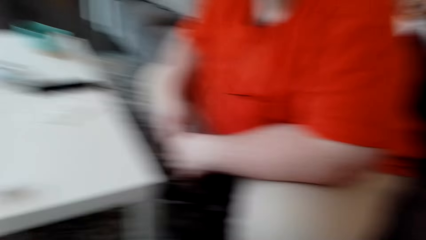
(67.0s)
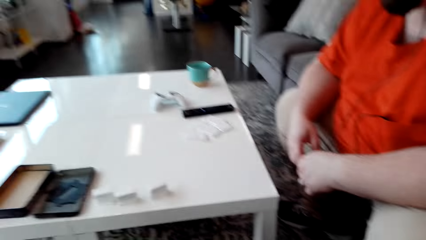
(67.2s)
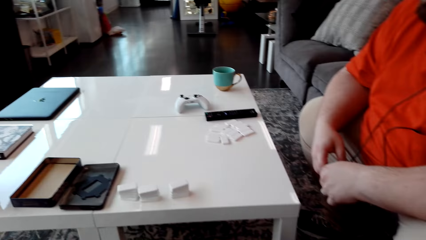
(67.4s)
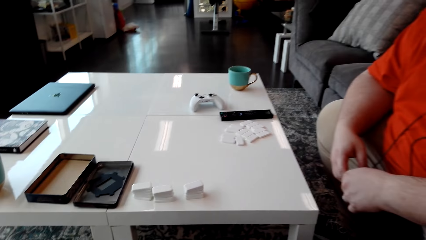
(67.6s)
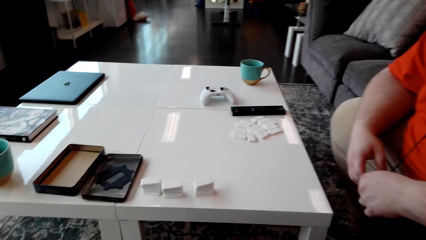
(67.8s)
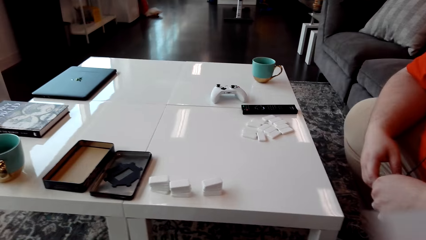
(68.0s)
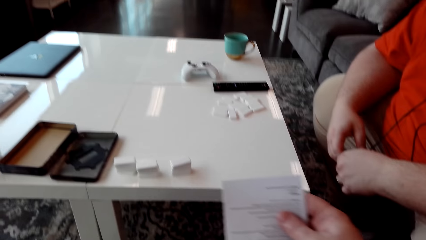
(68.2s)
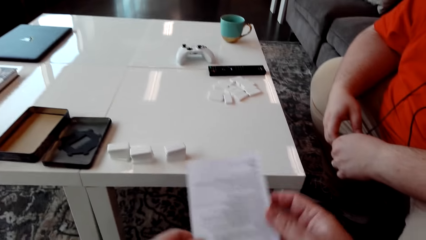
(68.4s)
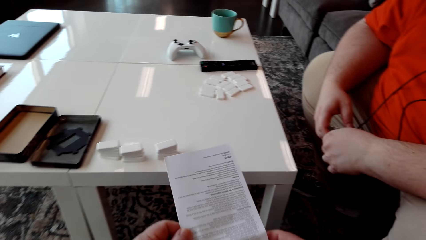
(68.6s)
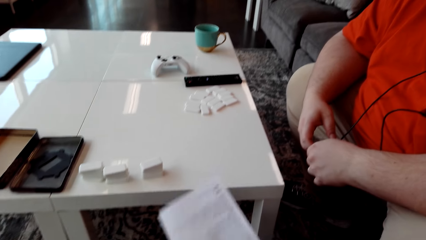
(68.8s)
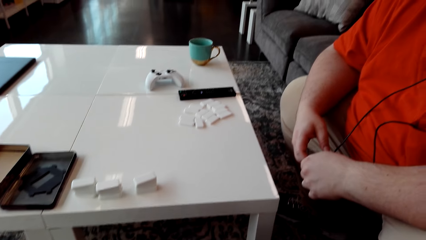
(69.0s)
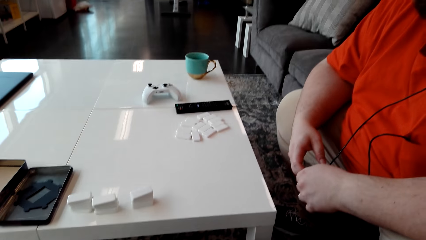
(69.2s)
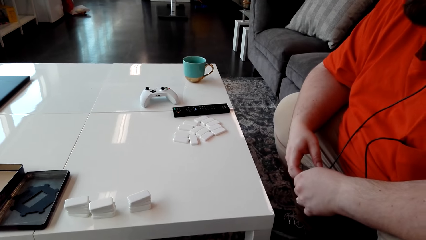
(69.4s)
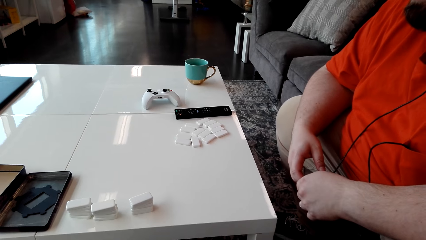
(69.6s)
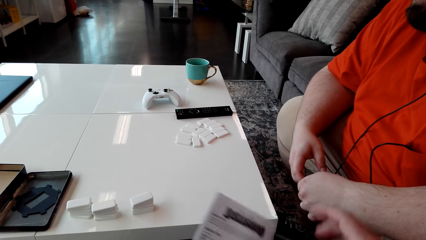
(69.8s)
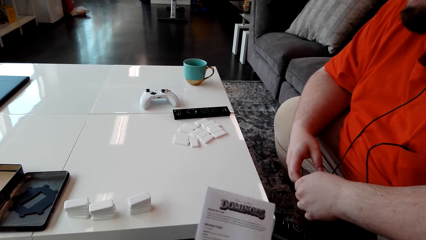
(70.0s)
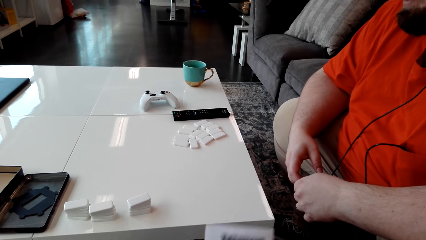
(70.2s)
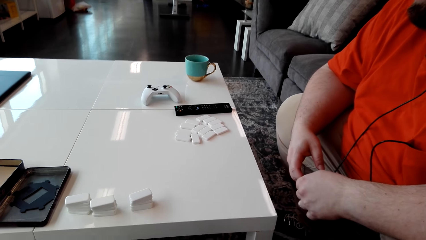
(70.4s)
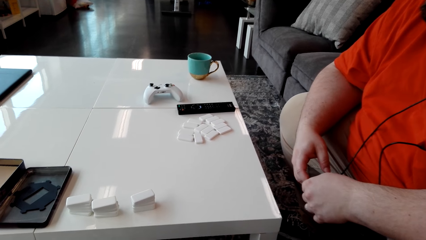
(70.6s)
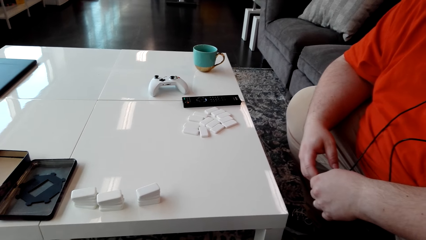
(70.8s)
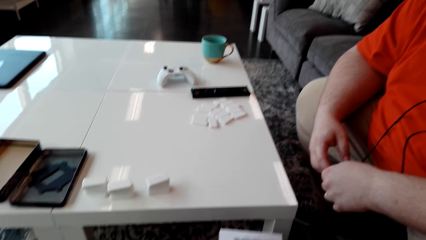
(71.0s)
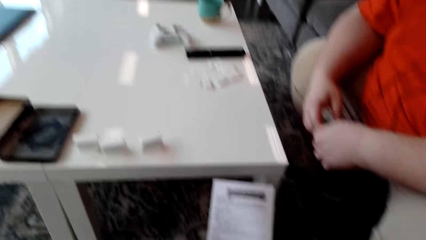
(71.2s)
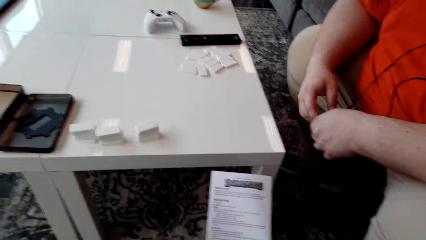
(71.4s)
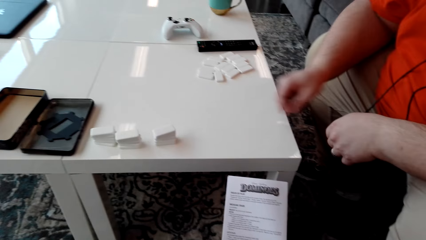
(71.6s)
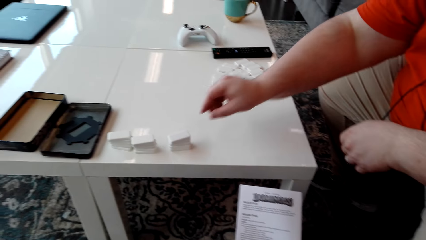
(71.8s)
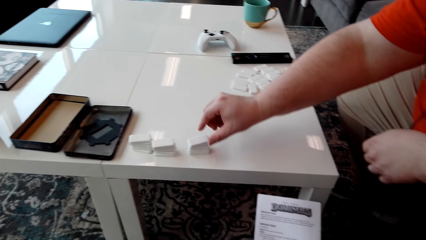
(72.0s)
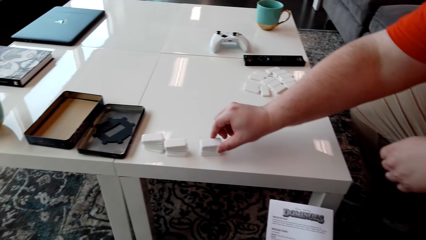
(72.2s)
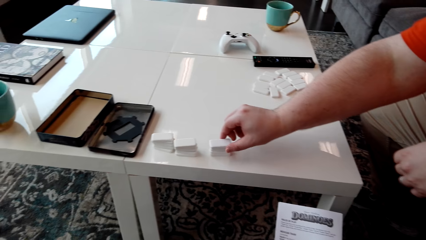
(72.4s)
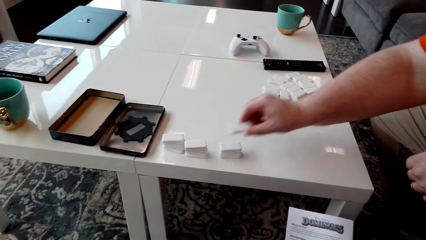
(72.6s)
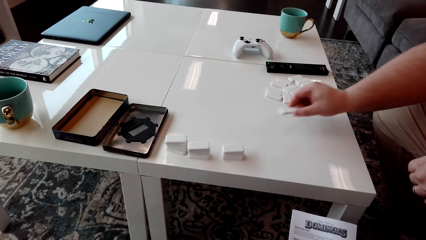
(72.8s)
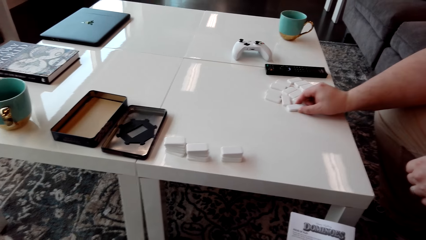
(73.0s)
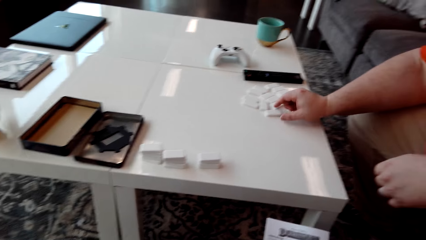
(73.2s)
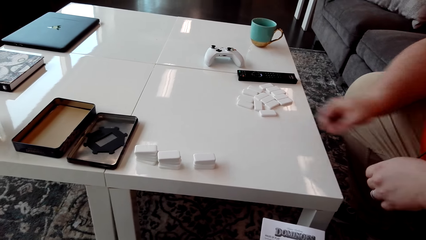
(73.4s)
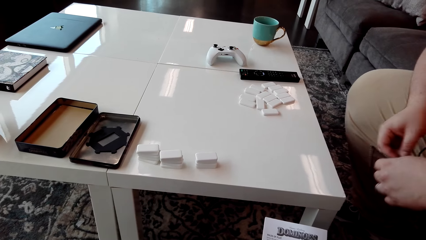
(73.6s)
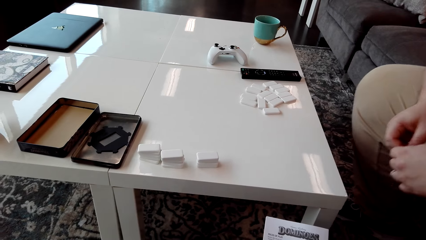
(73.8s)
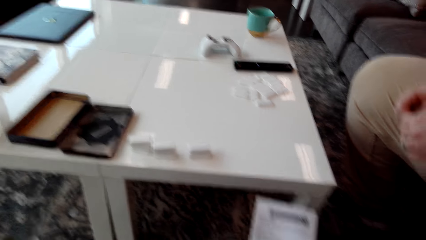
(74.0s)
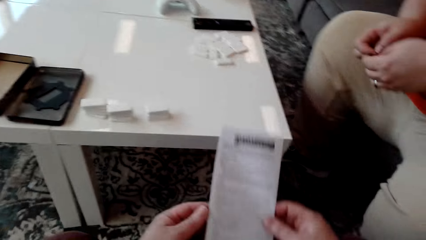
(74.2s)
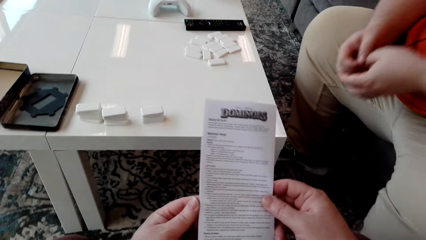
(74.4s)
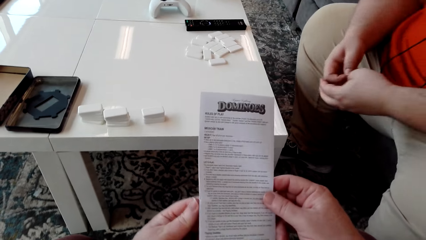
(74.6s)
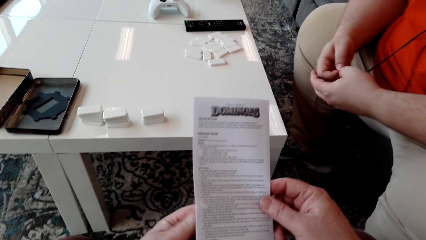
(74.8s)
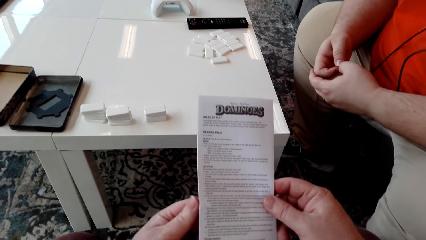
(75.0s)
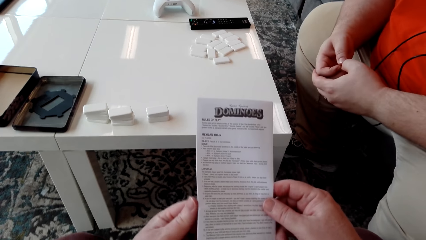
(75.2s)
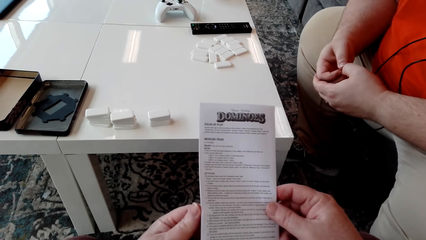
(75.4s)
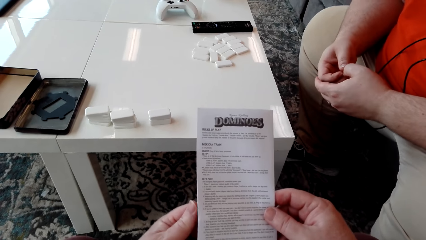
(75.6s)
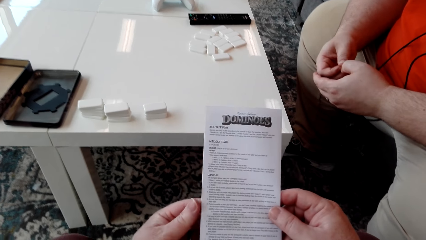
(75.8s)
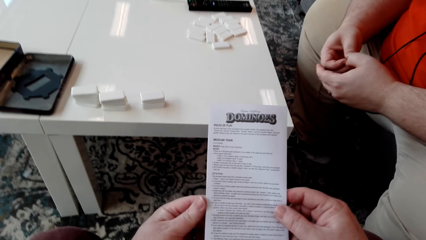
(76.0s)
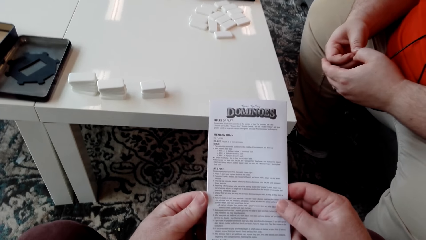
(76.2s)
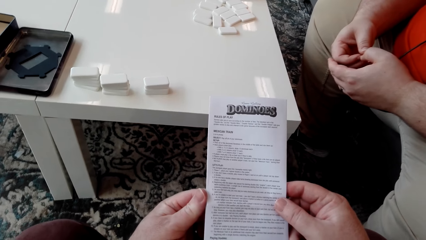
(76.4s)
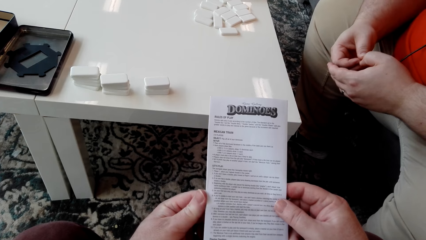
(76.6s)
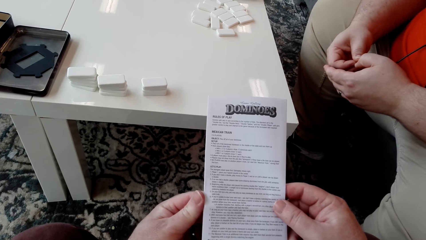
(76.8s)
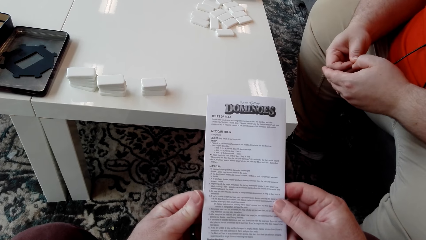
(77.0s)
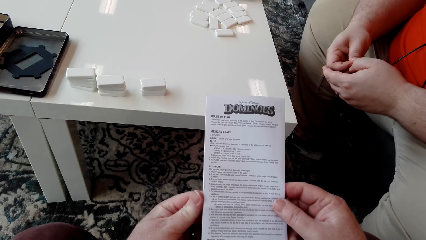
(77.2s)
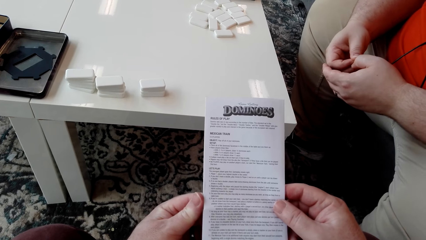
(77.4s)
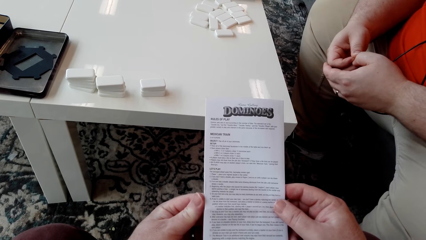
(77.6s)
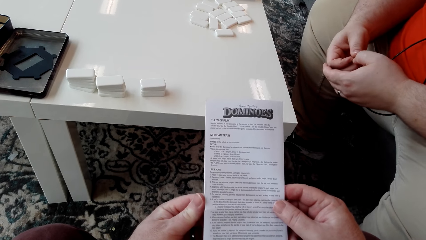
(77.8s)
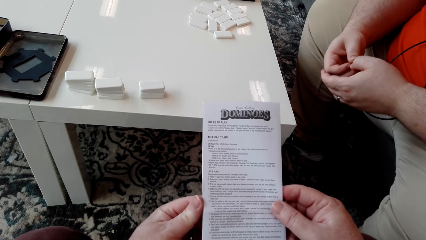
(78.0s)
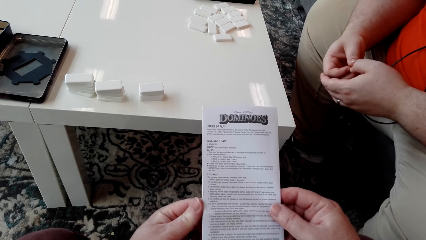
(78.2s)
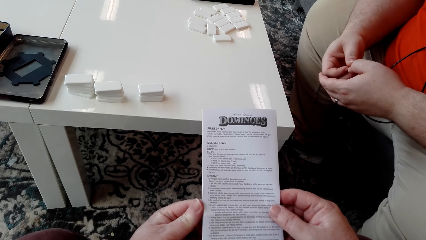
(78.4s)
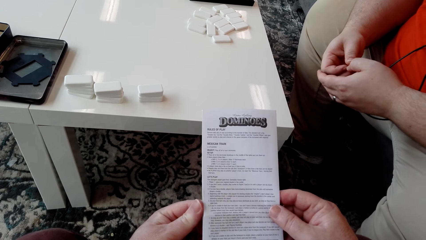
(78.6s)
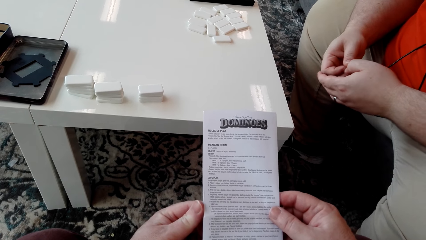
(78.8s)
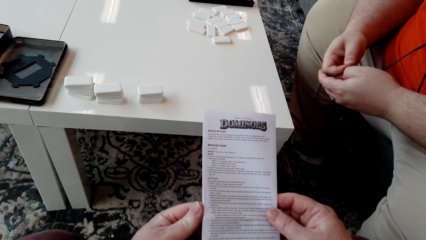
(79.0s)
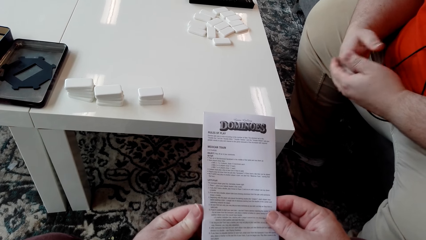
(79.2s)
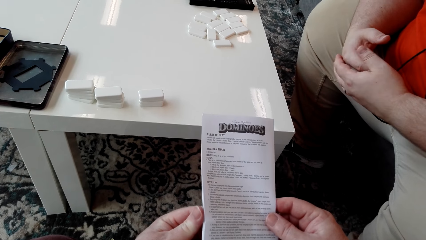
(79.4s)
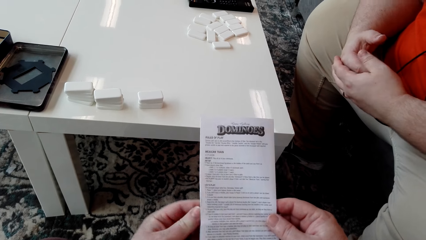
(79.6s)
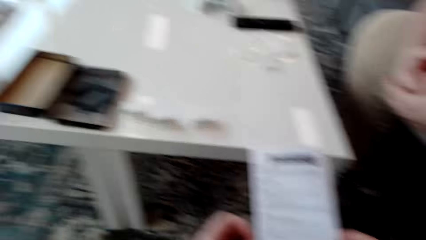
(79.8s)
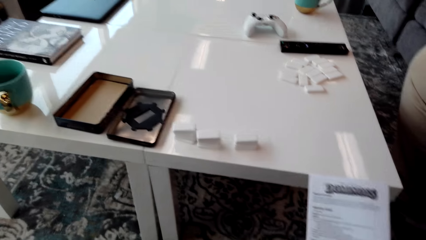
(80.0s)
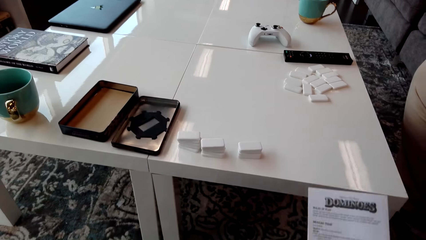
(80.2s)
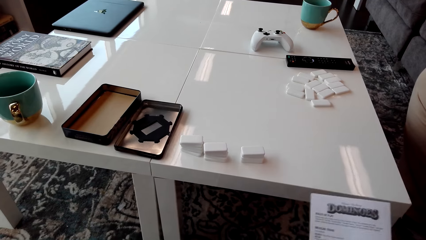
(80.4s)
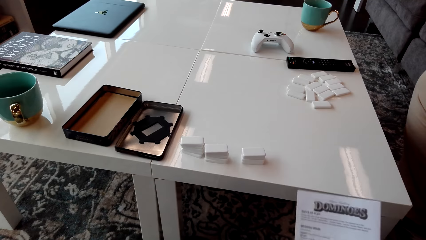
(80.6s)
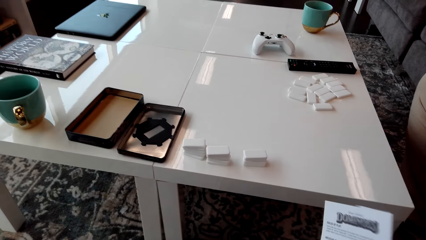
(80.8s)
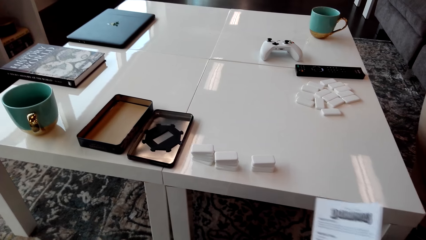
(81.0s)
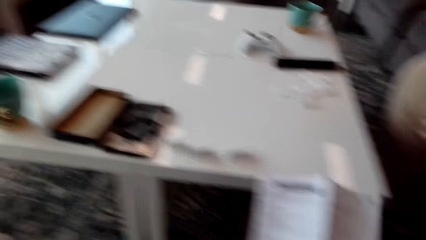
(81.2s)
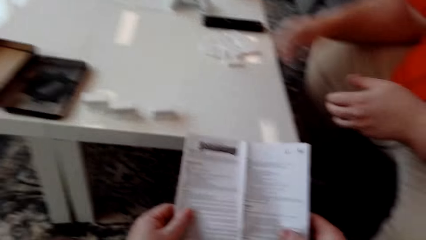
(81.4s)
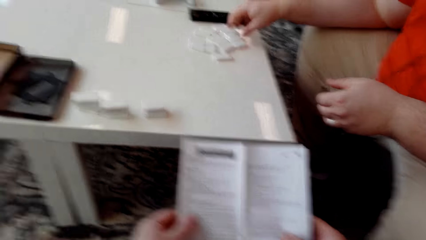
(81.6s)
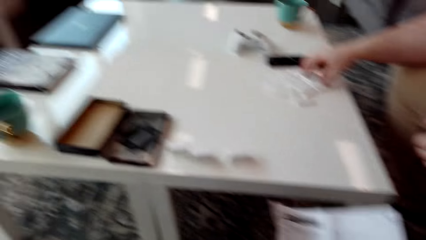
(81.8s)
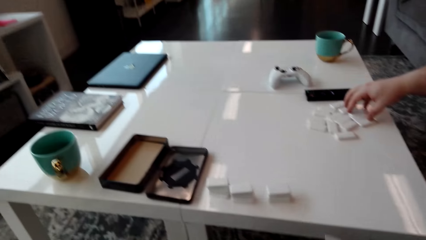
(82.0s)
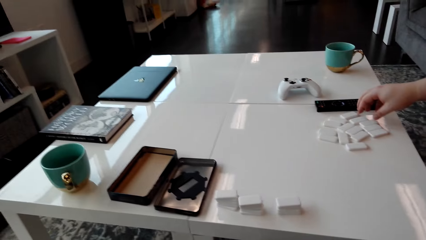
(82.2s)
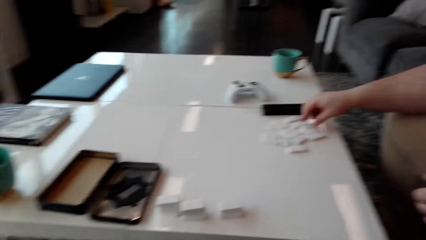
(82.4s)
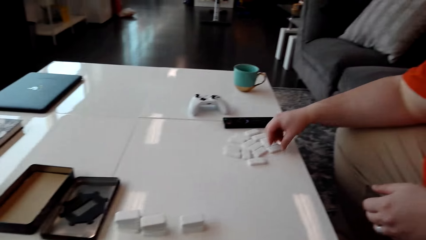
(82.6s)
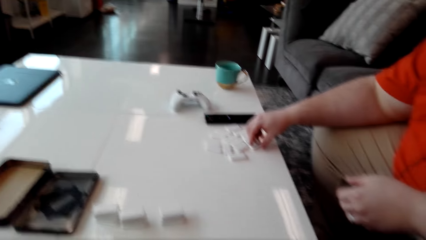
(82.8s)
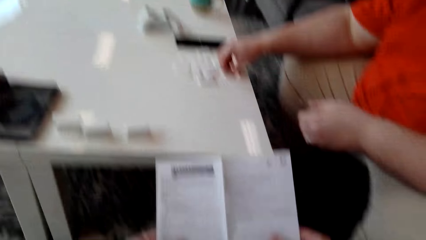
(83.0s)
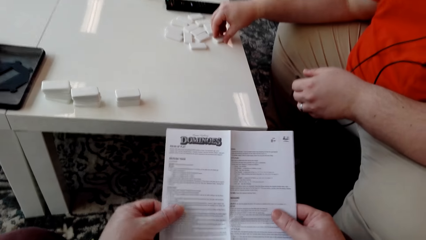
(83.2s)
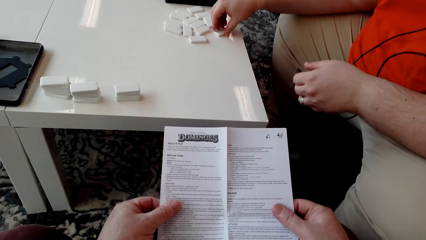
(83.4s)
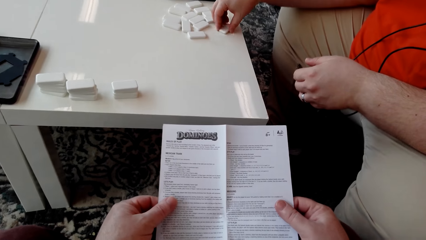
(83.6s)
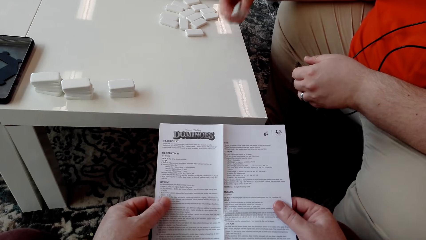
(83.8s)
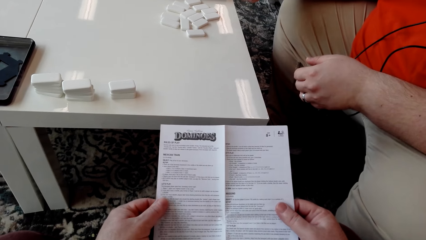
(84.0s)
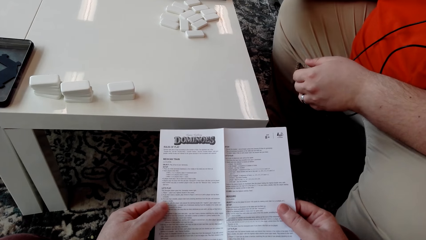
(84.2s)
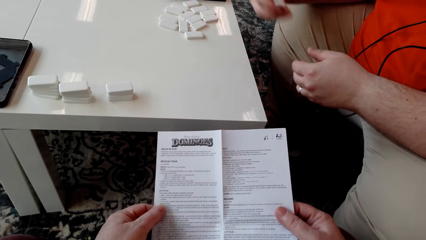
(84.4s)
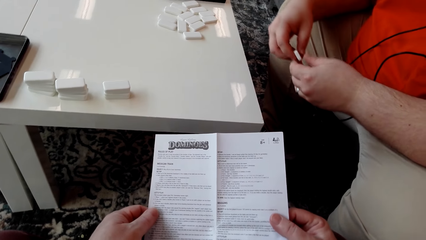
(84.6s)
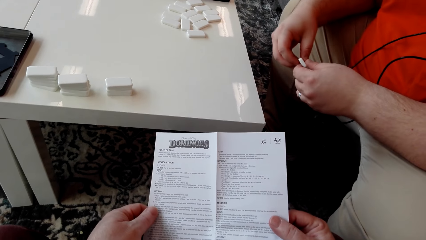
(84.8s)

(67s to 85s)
The camera wearer picks up the booklet manual or pamphlet. They adjust the booklet manual in the hands. They hold the pamphlet. They turn the pamphlet. They read the booklet manual. A man picks up a domino piece or tile. He puts the domino tile on the table. The camera wearer lifts the pamphlet. The man plays with his fingers. The camera wearer unfolds the booklet manual. They read the booklet manual. The man touches domino tiles on the table and picks up a domino tile.
